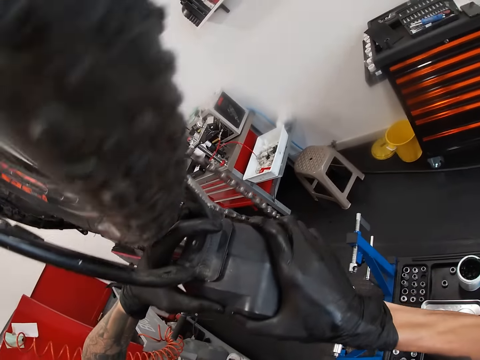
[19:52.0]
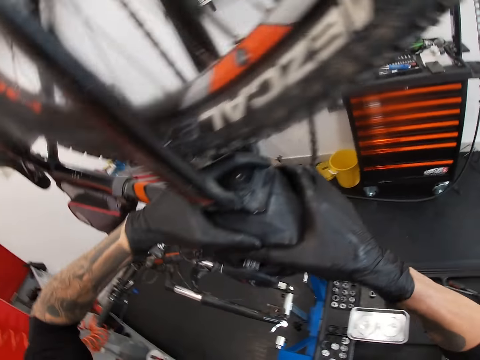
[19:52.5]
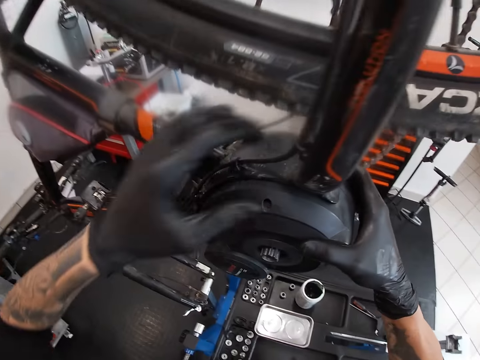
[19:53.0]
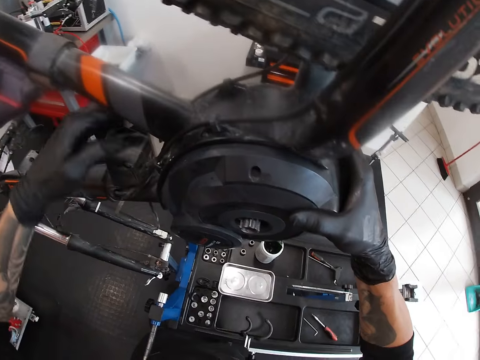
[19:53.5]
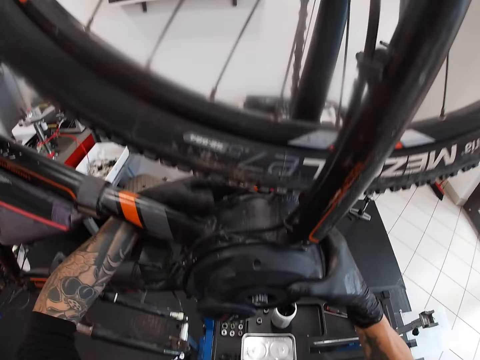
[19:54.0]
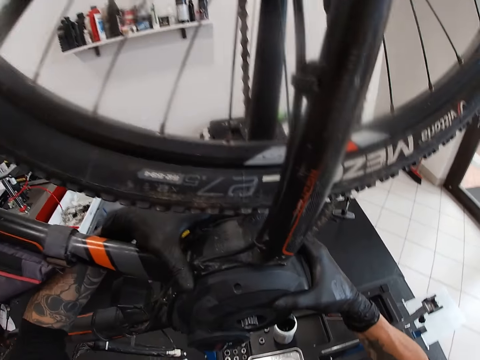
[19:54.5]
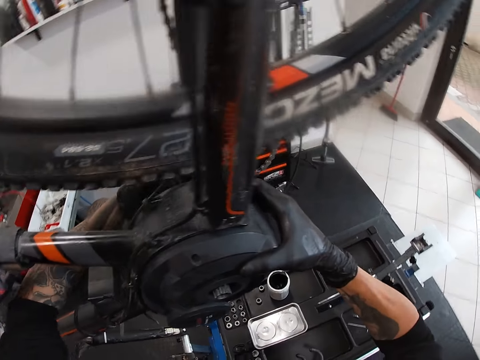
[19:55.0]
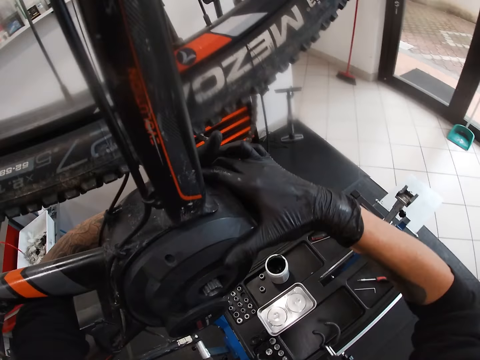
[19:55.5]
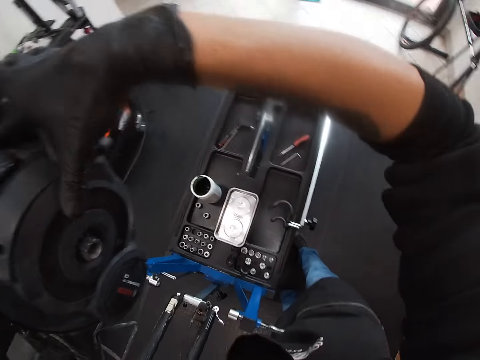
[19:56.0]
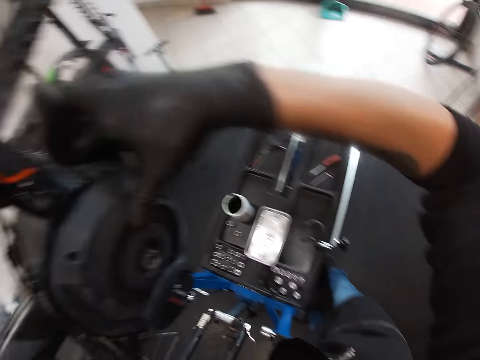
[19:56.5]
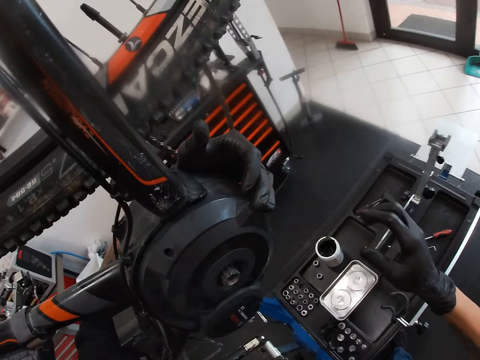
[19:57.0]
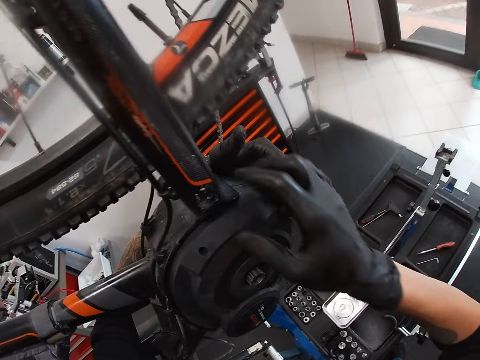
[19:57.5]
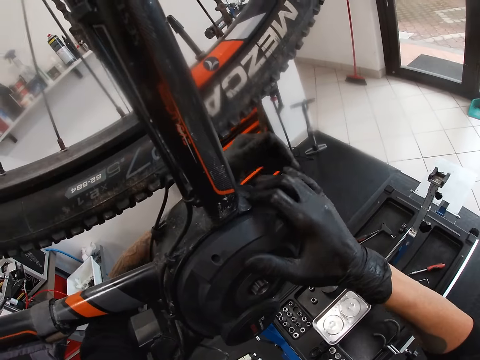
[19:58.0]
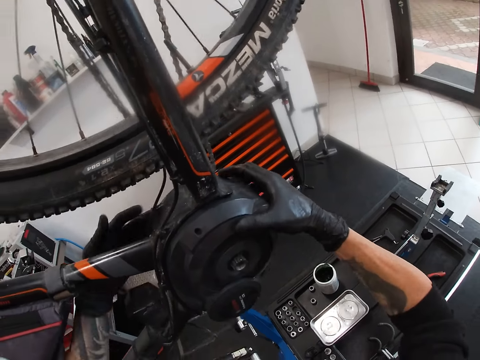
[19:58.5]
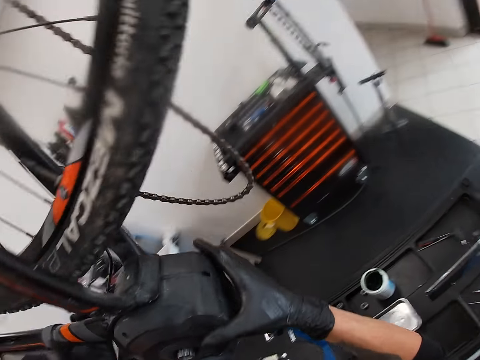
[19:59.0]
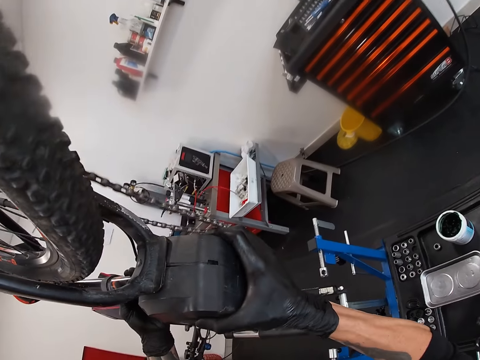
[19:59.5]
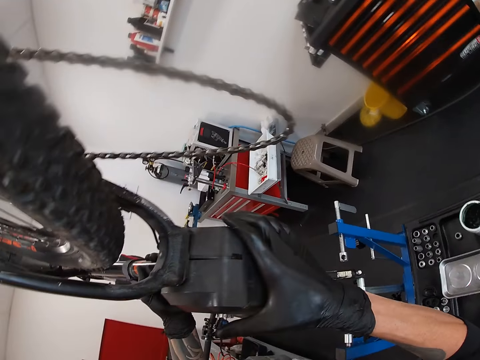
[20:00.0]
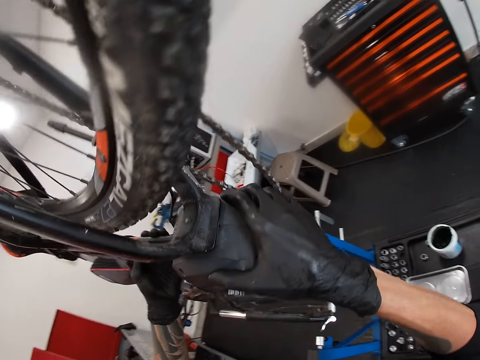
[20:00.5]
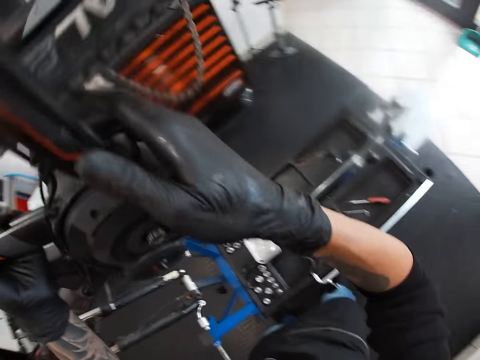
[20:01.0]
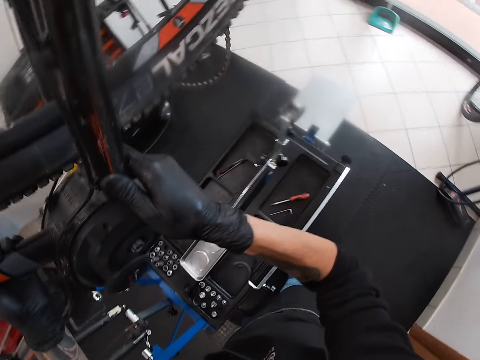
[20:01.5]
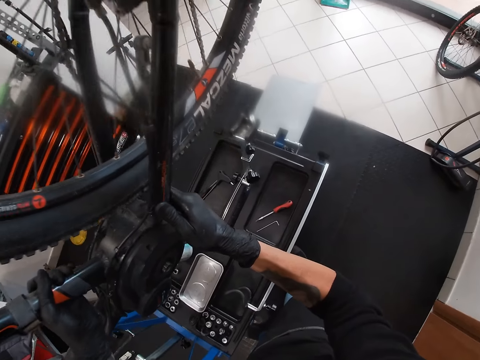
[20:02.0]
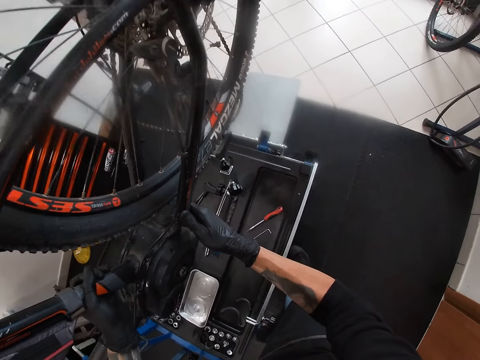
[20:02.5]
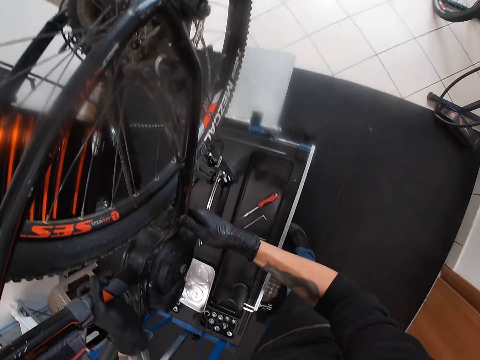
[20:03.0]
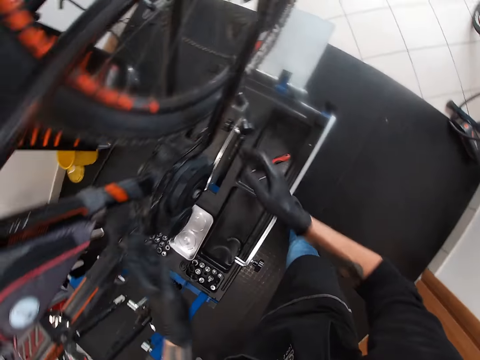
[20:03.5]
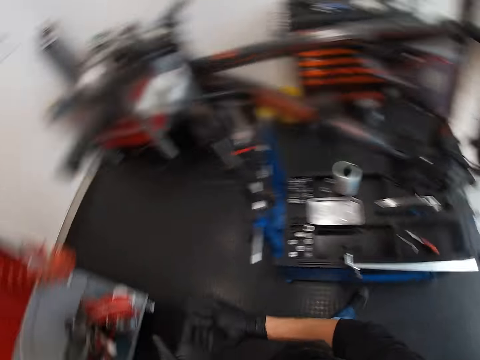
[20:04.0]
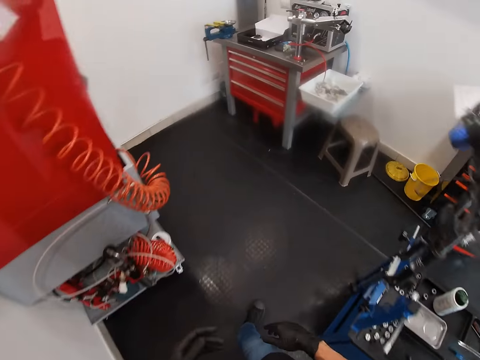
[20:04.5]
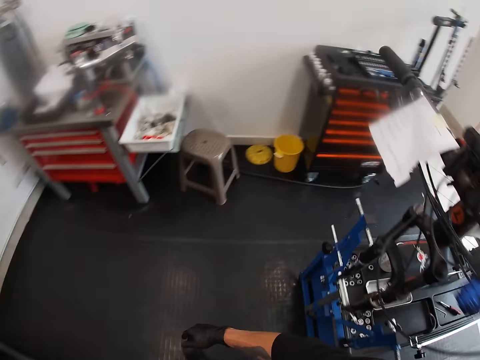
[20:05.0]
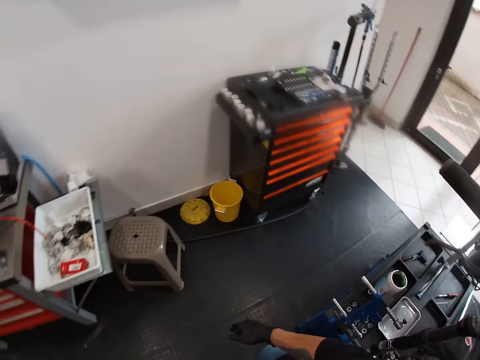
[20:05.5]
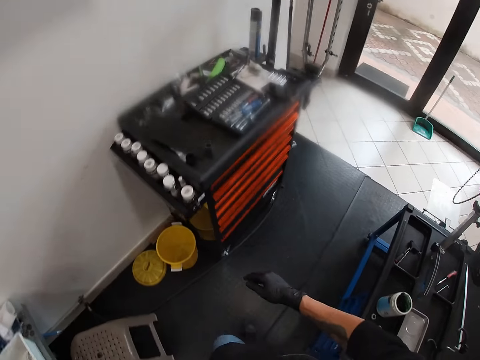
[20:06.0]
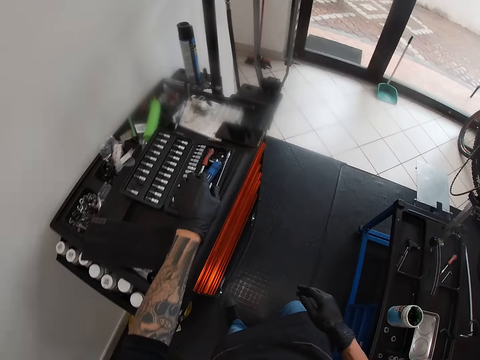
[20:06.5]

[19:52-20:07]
The camera wearer adjusts the bike. They adjust the box on the bike. They put the bike down. They move around.

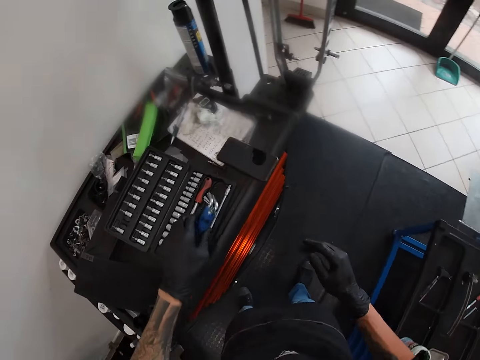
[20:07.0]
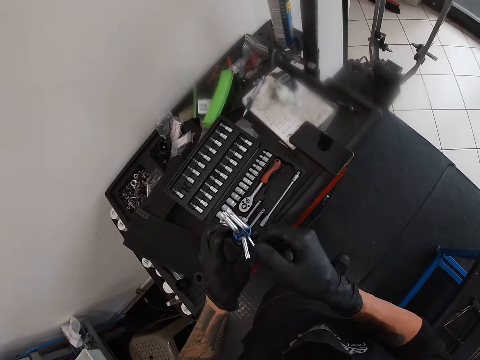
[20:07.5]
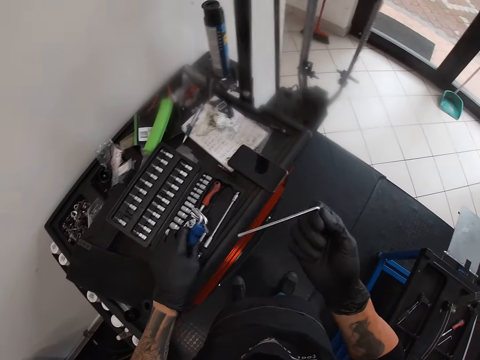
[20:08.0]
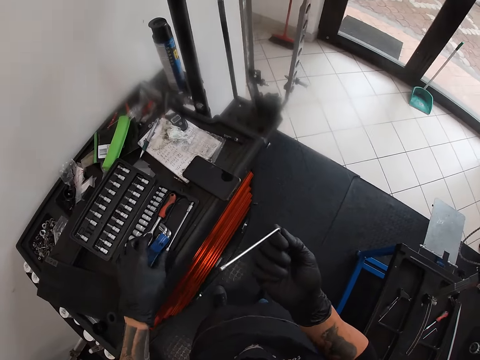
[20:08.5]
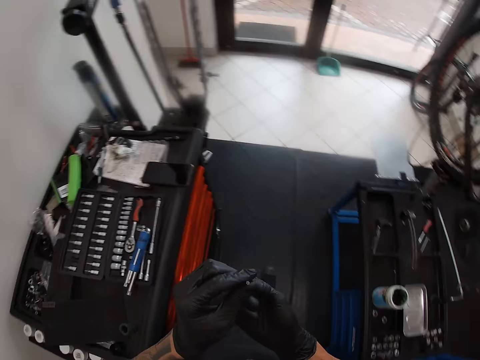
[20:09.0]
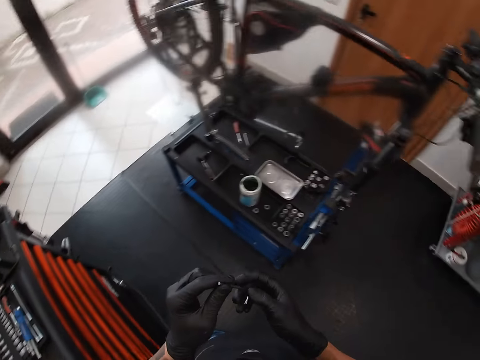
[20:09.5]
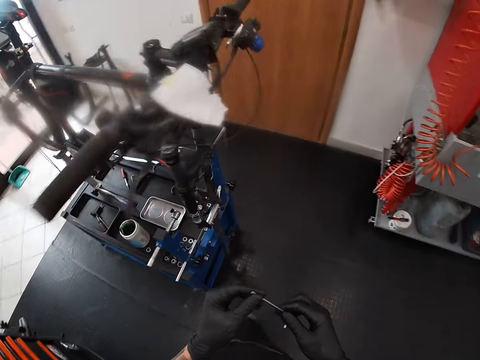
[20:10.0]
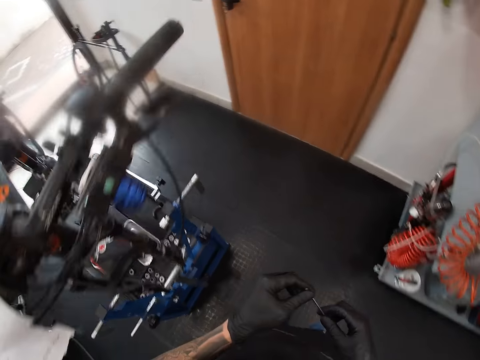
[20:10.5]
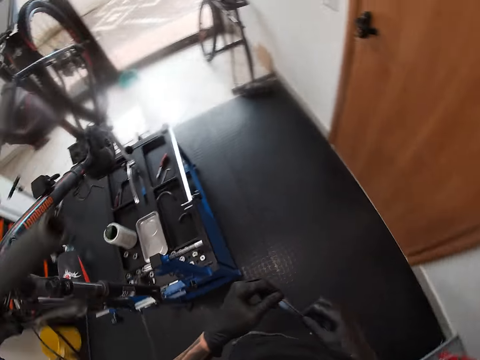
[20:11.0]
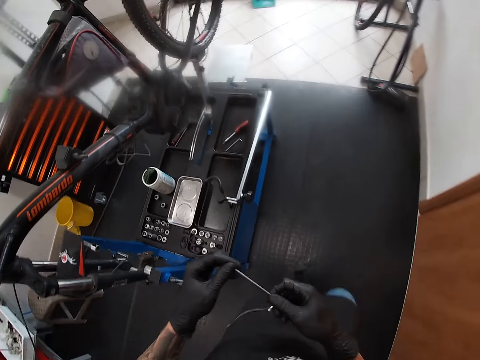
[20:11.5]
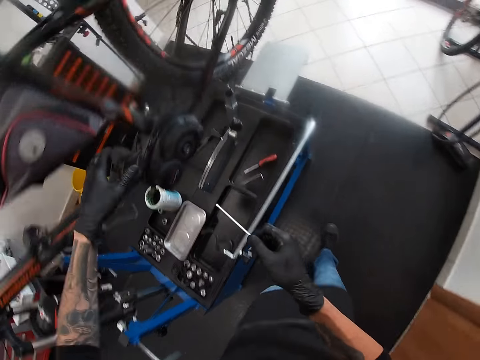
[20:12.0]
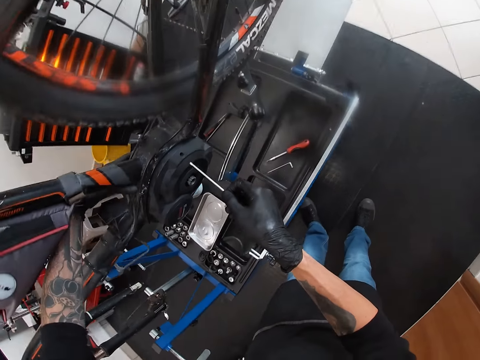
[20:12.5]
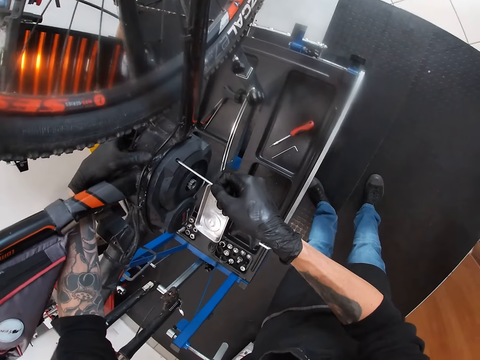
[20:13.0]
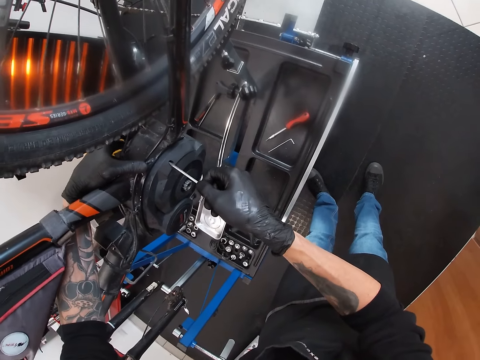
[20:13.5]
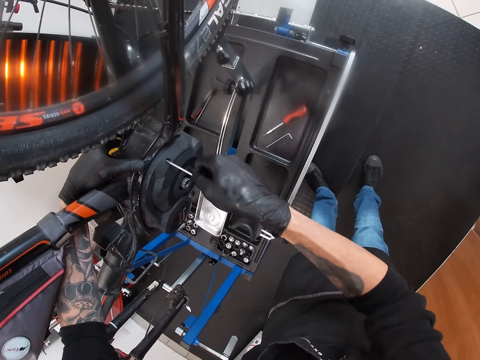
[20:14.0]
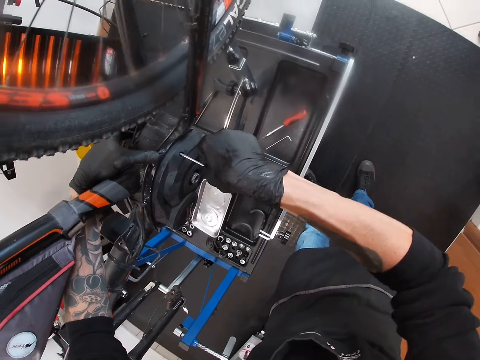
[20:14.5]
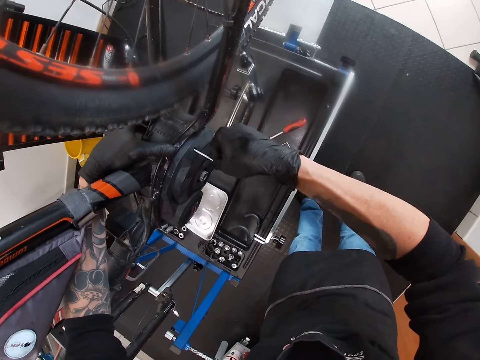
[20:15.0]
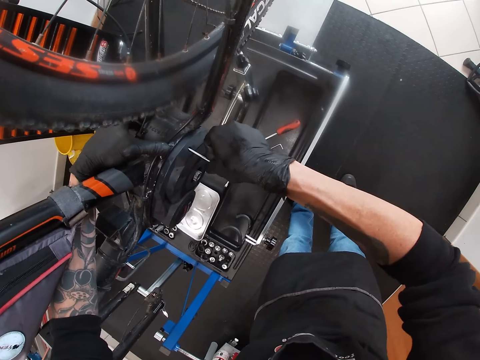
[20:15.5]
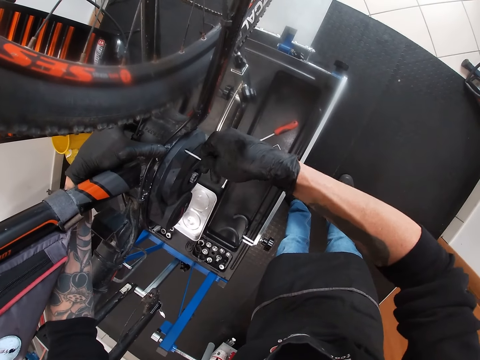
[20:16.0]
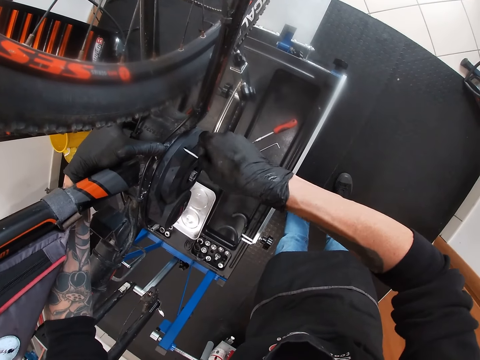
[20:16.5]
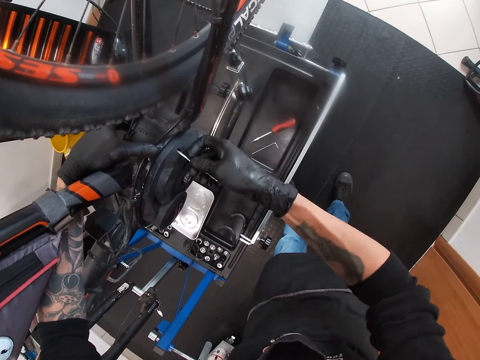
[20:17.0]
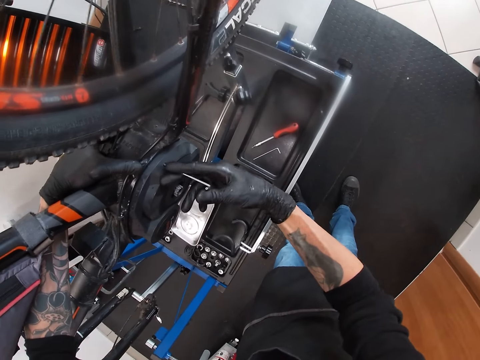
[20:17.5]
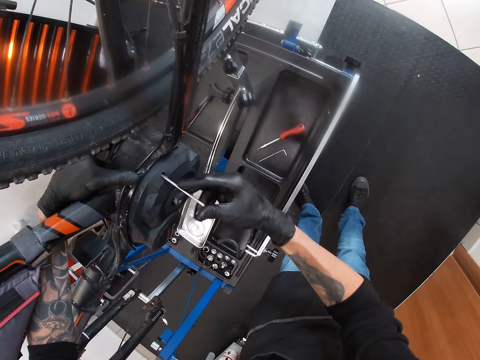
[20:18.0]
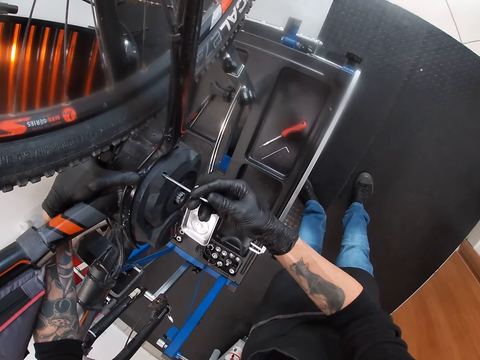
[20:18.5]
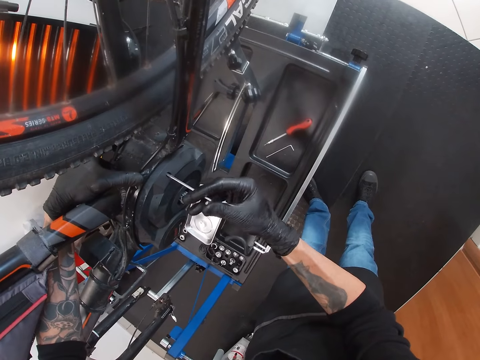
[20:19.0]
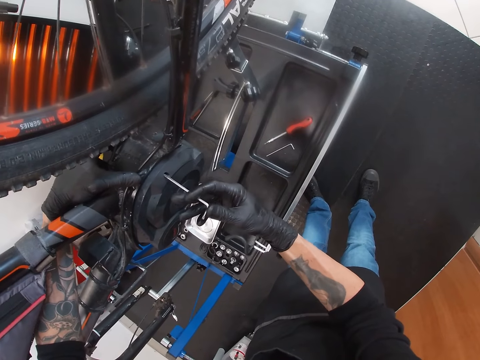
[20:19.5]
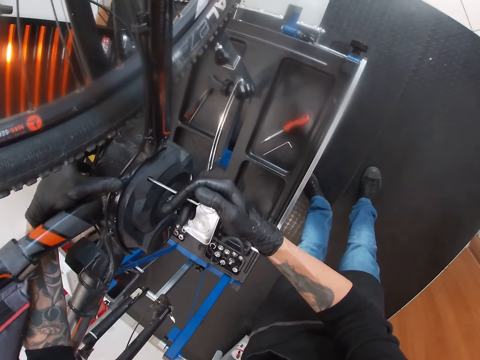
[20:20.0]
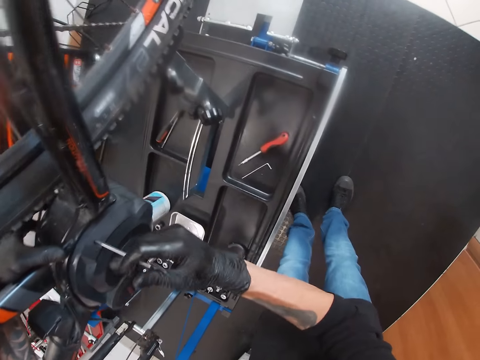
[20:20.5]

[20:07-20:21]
The camera wearer takes the pack of the allen key from the top of the tool box with his left hand. He picks an allen key from the pack with his right hand. He drops the pack of the allen key in his left hand on the tool box. He pulls a screw. He moves around. He holds the chain guard with his left hand. He inserts the allen key in a hole of the chain guard with his right hand. He tightens the bicycle chain guard or a bolt with the allen key in his right hand.
